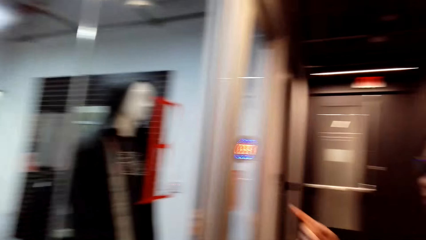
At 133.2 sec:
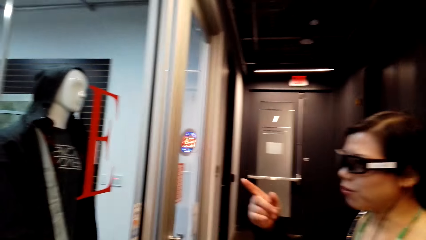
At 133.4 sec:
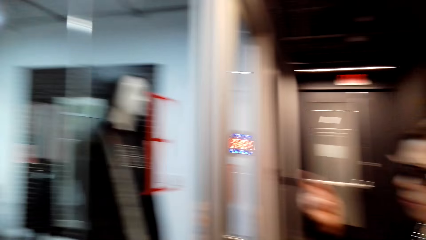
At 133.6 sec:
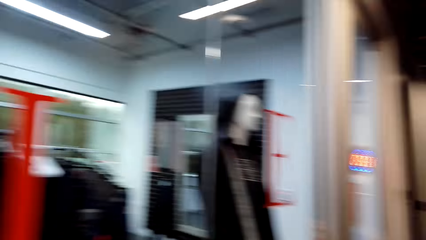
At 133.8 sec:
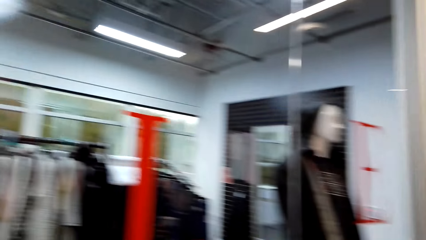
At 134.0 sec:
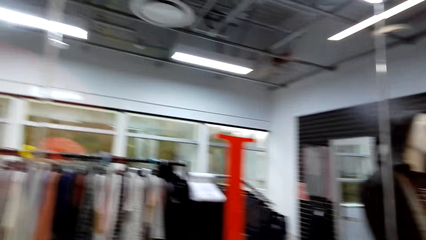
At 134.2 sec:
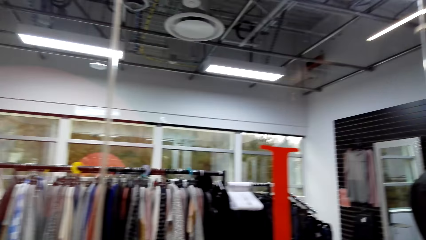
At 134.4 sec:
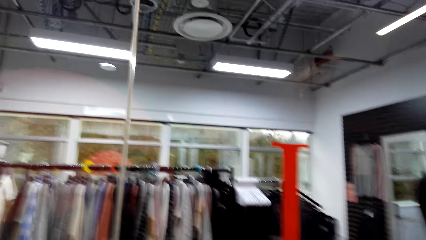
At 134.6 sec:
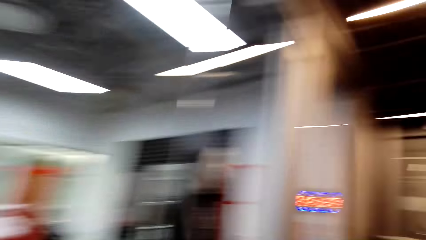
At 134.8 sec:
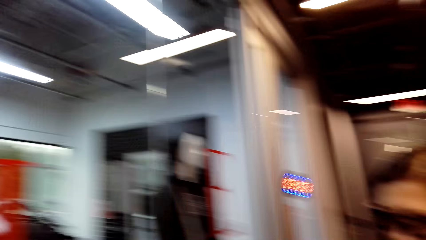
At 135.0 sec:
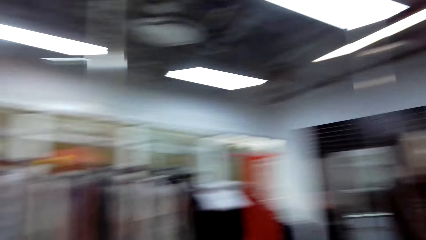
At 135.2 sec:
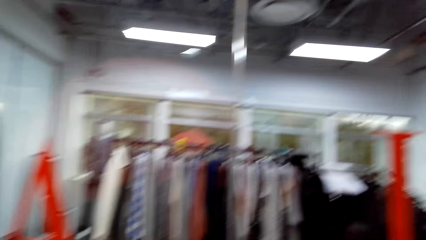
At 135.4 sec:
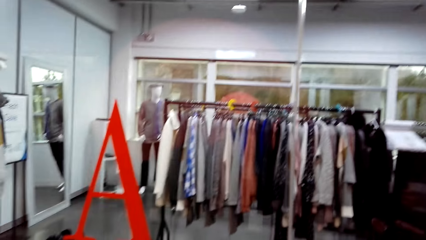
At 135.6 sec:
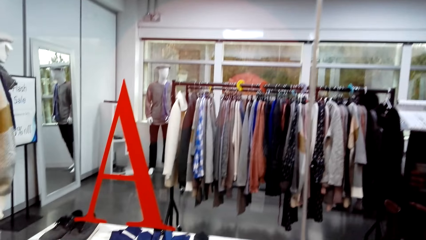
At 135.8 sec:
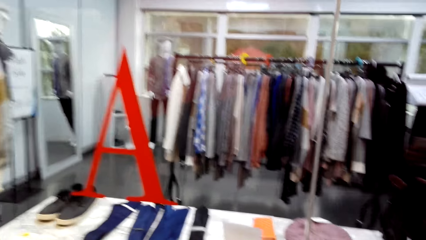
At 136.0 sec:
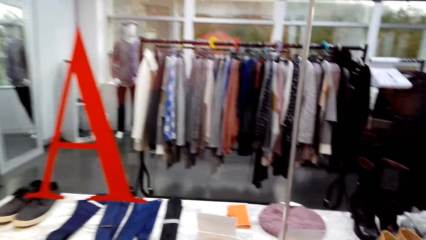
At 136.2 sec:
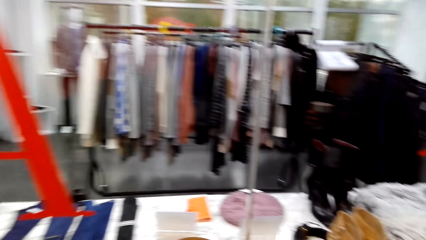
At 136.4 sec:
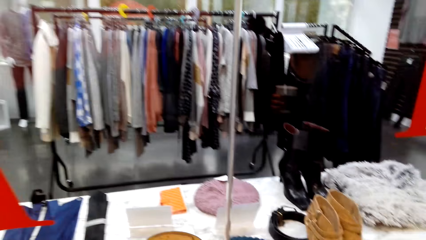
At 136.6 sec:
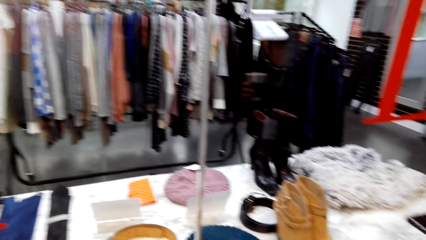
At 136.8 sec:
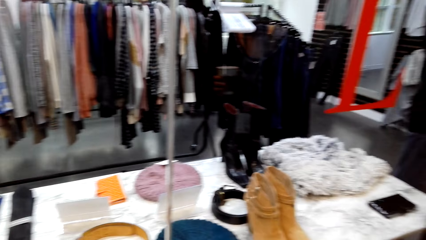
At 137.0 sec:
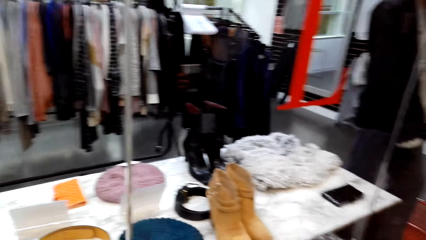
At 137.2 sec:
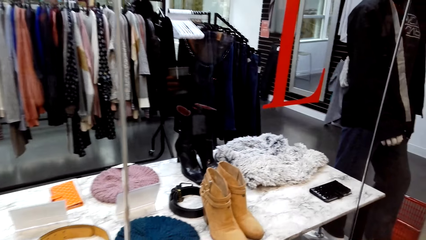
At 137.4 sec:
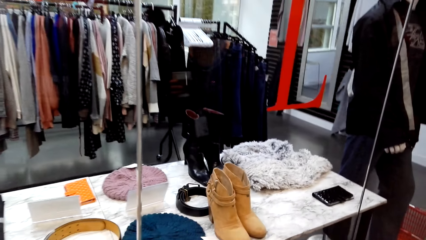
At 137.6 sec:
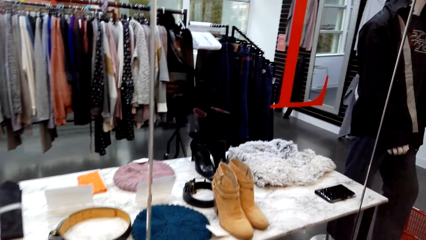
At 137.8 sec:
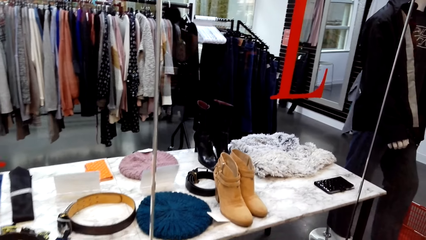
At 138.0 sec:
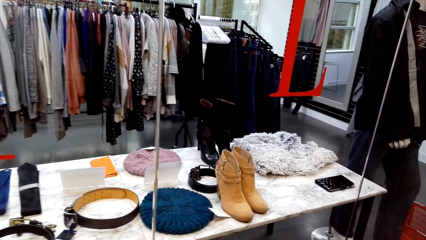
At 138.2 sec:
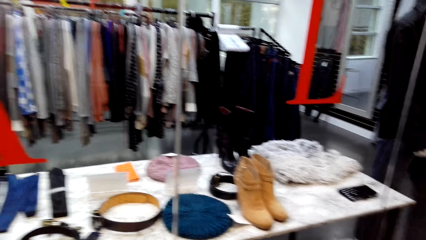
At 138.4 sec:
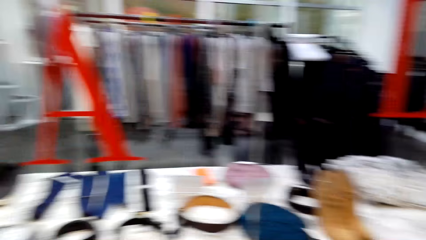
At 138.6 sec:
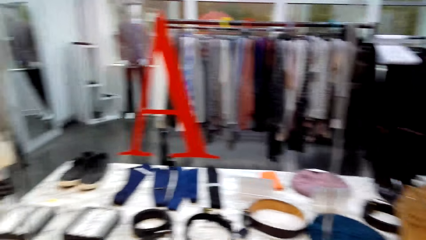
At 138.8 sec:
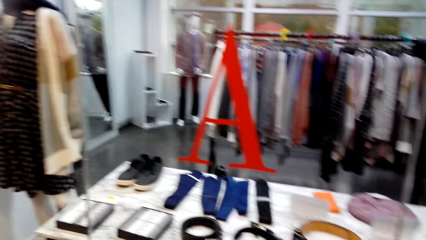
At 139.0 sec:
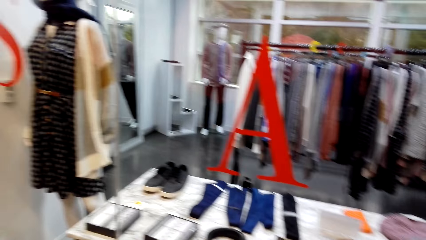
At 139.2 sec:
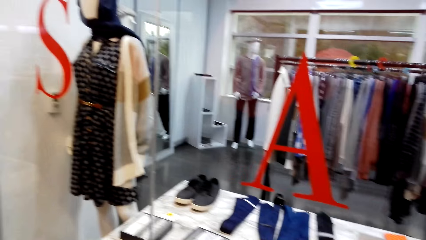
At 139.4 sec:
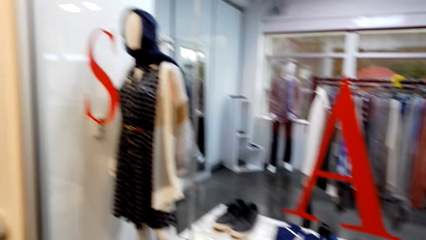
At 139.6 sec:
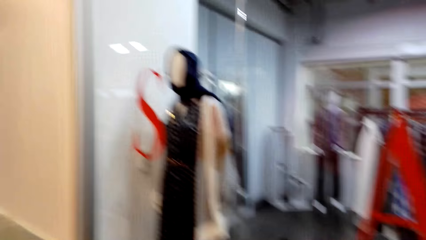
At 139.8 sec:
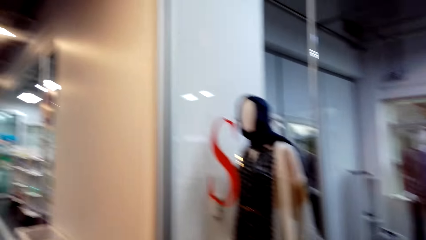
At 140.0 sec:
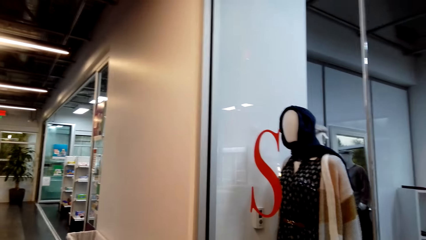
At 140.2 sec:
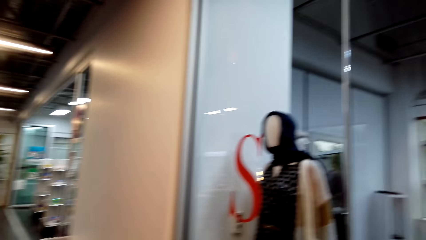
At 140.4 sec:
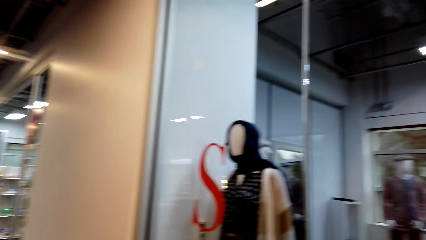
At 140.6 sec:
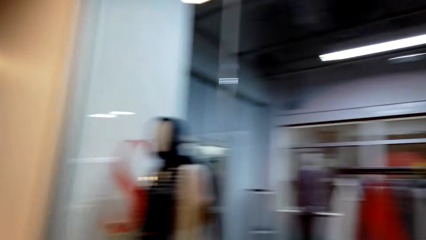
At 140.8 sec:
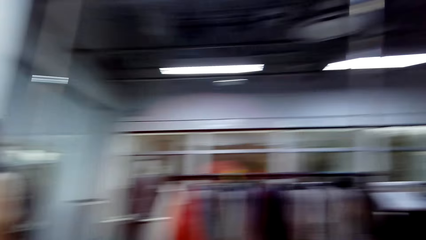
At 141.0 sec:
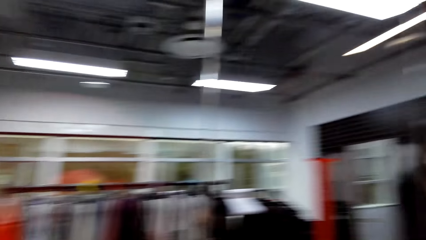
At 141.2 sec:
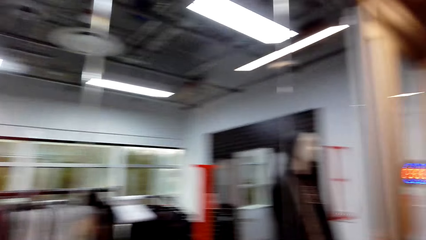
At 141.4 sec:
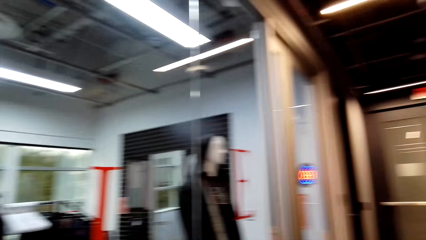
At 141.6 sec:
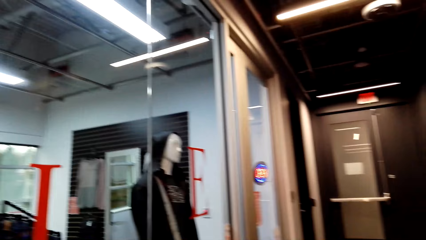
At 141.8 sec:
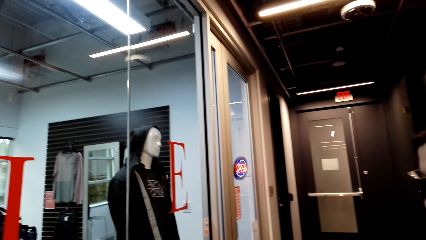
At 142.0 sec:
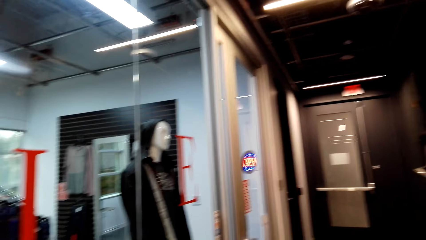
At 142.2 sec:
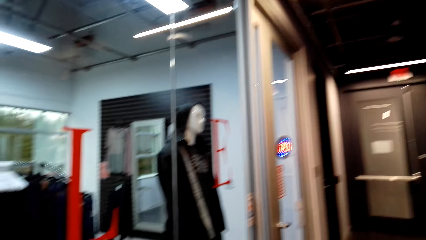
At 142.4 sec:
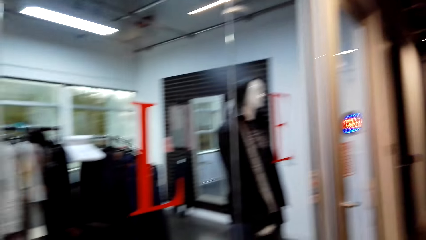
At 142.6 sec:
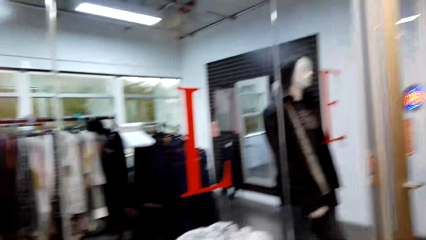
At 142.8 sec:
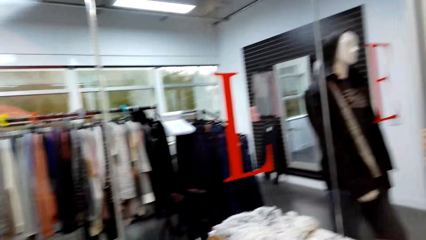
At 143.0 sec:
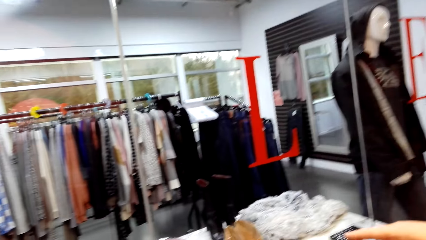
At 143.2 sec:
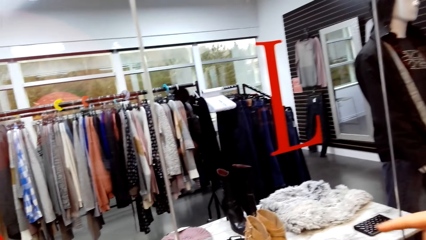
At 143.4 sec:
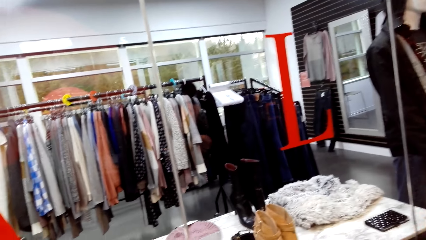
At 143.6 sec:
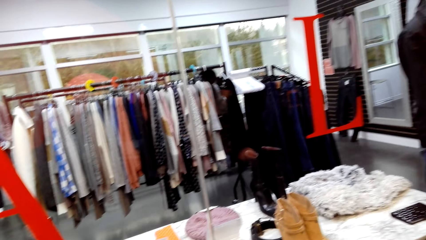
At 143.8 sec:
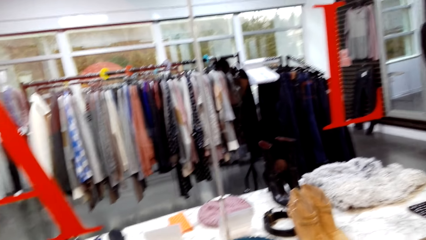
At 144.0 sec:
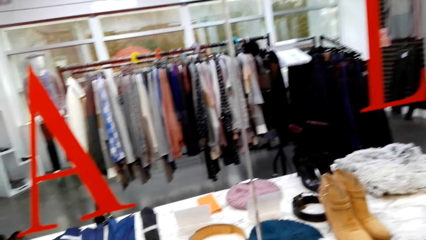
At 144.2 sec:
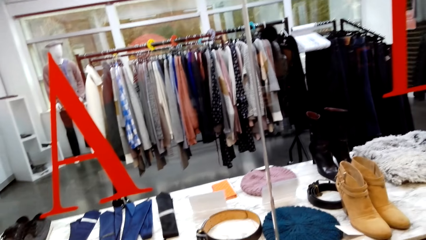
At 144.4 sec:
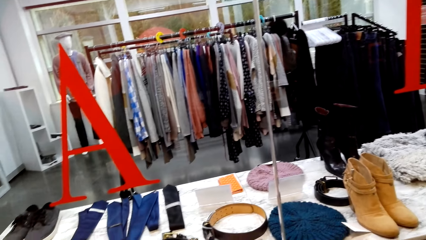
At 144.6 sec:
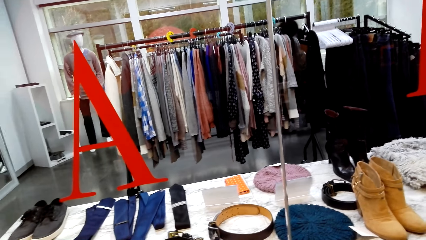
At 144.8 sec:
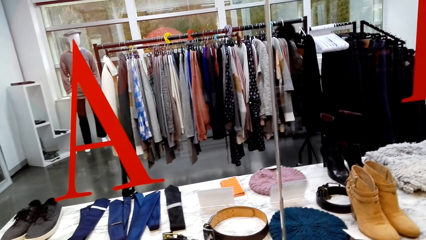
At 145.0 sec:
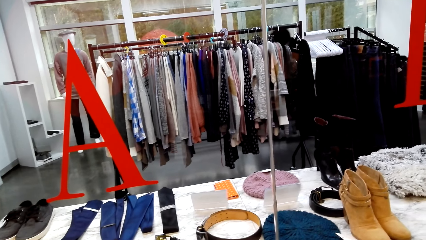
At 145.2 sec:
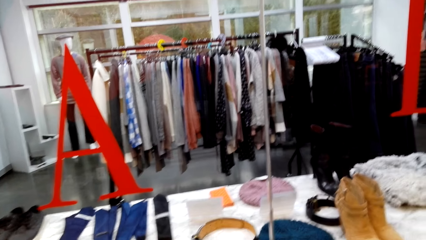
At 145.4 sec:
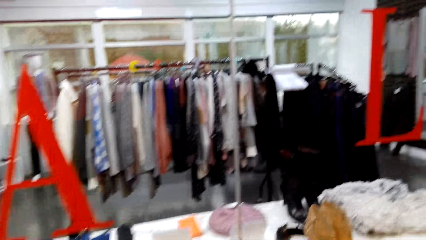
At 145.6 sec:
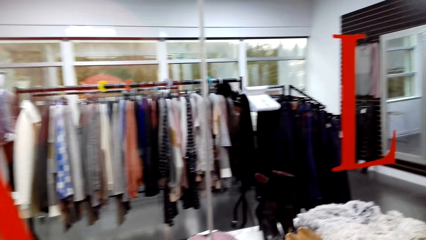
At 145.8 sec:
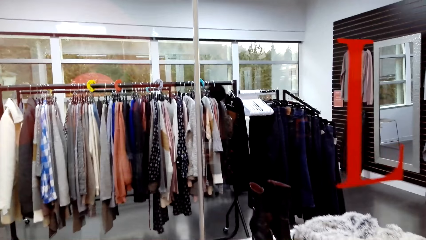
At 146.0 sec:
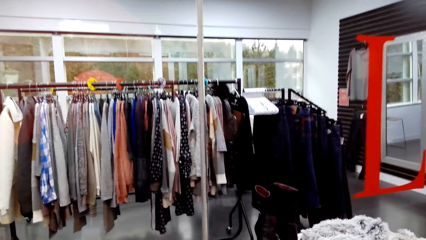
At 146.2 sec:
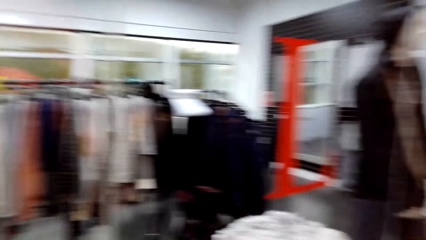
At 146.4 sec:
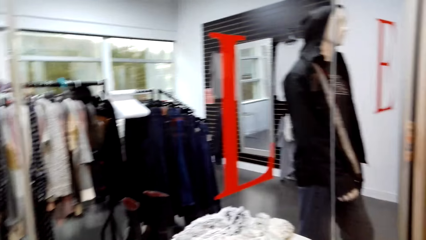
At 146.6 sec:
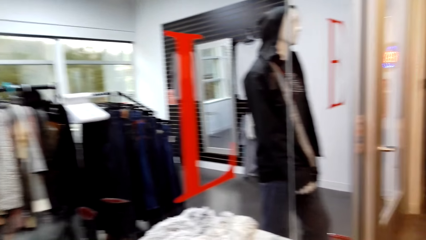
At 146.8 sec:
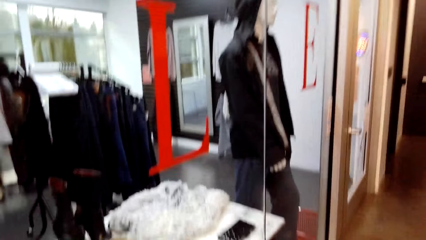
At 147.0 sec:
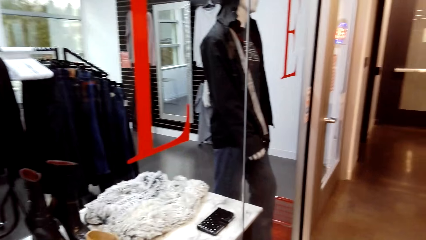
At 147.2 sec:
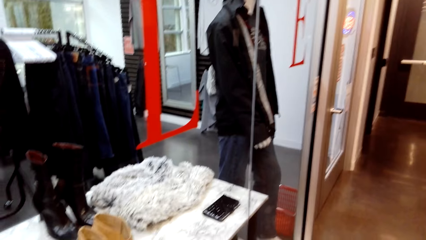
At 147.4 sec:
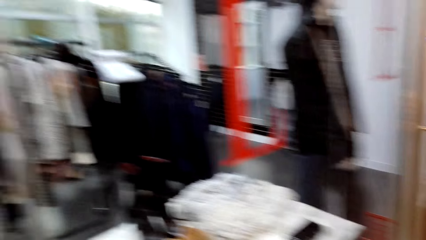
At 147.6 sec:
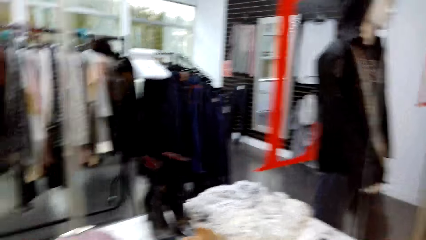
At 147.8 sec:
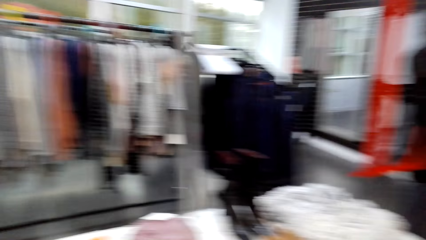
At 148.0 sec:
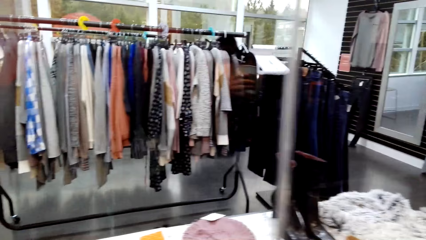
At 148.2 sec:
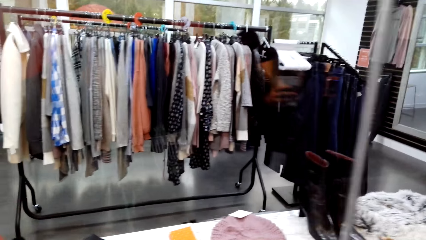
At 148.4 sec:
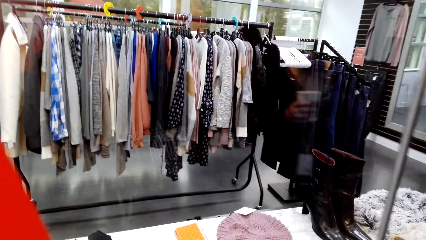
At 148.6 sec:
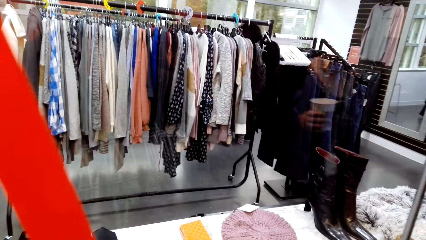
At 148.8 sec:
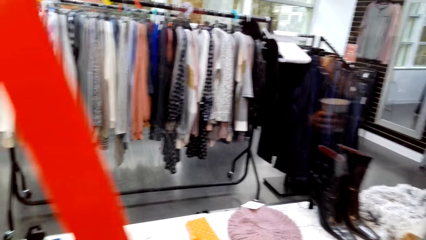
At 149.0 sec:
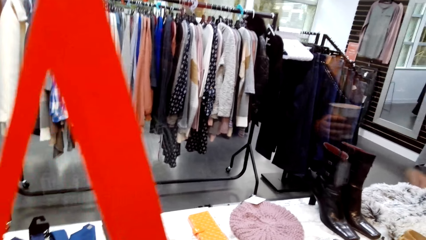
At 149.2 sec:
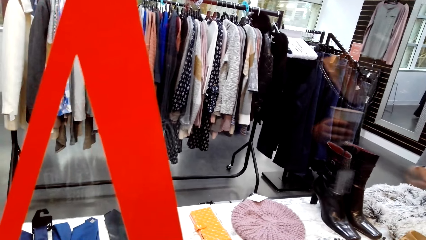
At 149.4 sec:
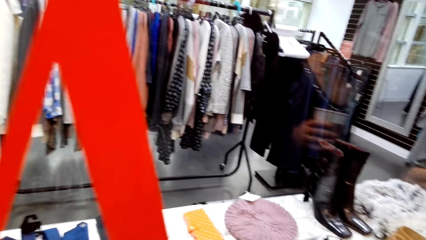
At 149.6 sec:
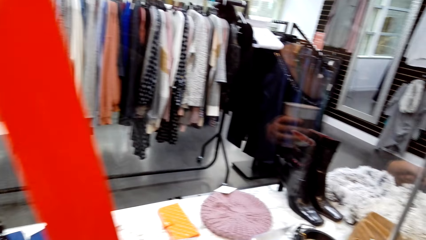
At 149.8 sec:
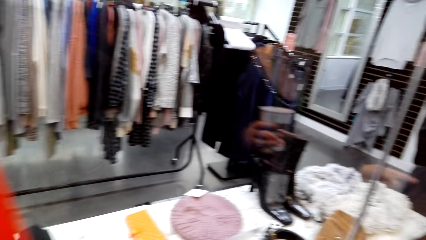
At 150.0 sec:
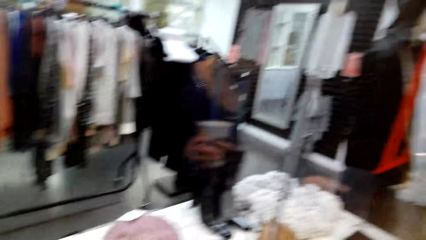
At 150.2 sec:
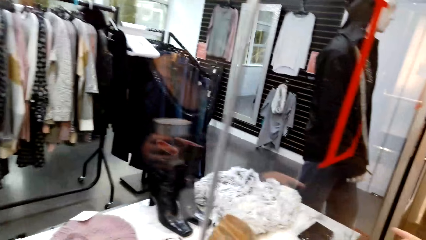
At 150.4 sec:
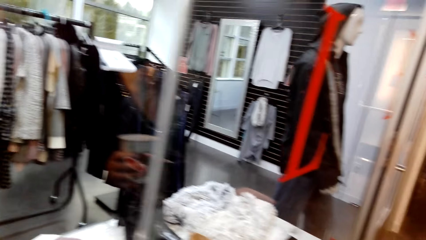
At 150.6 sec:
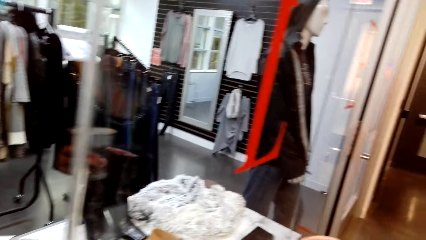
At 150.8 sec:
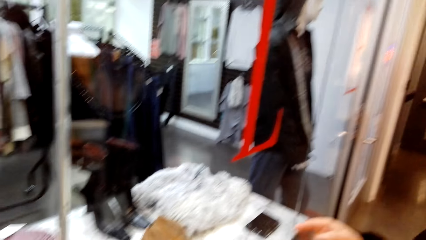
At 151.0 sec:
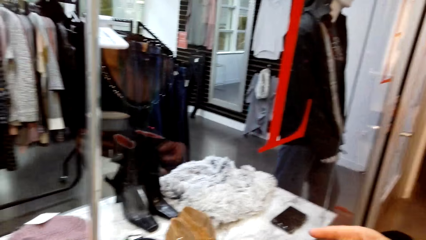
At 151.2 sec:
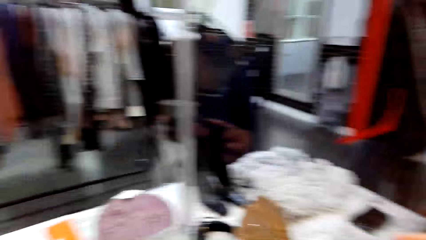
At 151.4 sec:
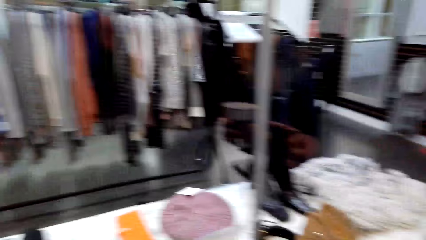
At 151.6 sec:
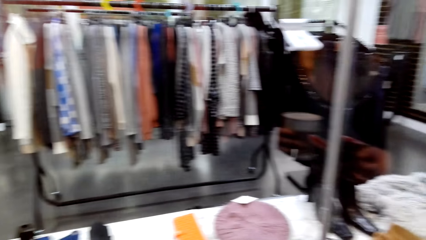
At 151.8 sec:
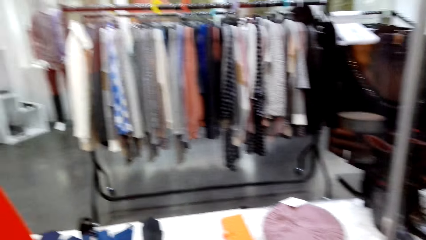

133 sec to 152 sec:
A lady talks to the camera wearer. The camera wearer looks around the store. They talk to the lady.
